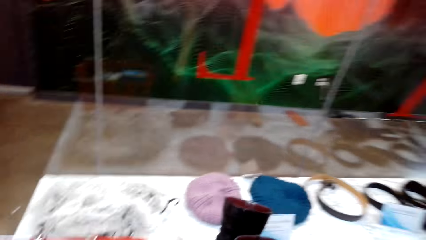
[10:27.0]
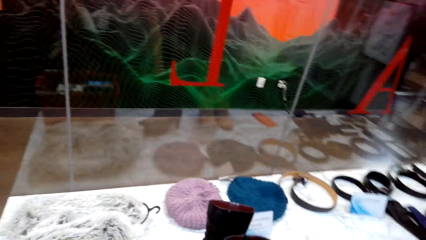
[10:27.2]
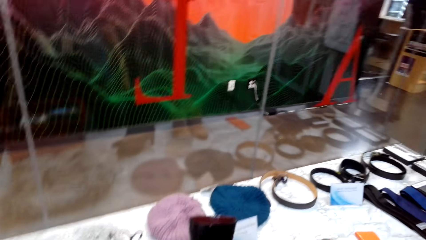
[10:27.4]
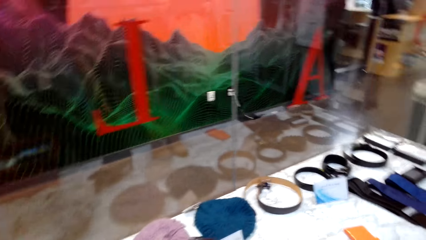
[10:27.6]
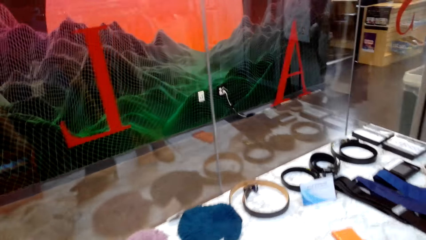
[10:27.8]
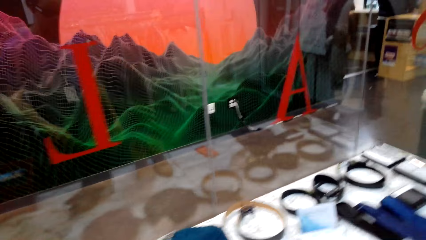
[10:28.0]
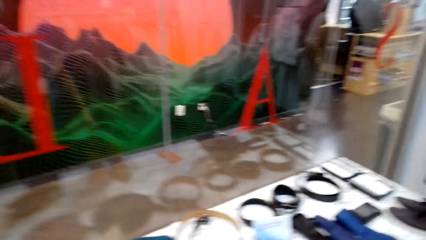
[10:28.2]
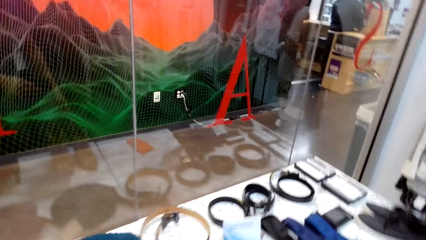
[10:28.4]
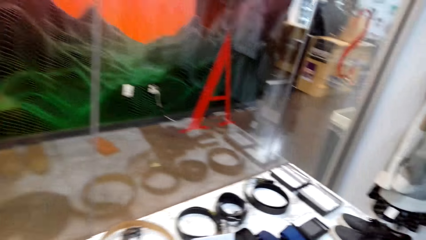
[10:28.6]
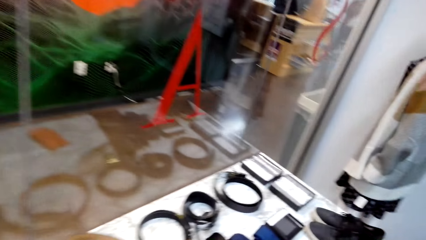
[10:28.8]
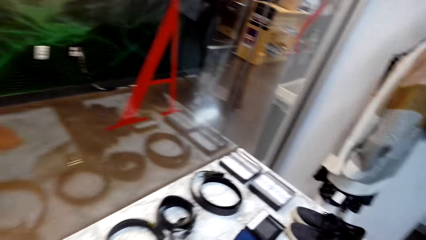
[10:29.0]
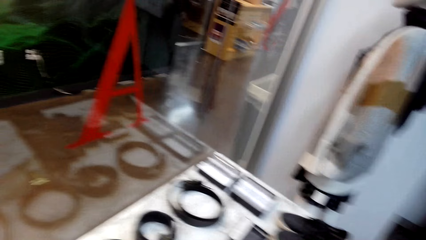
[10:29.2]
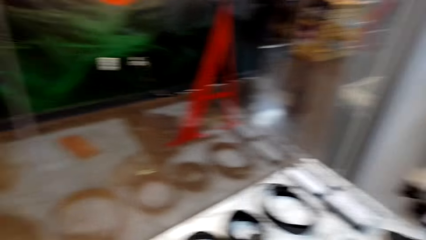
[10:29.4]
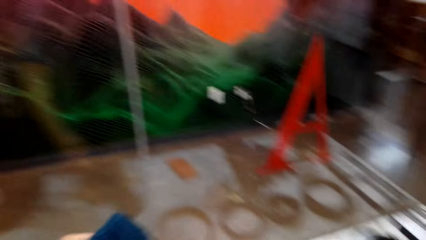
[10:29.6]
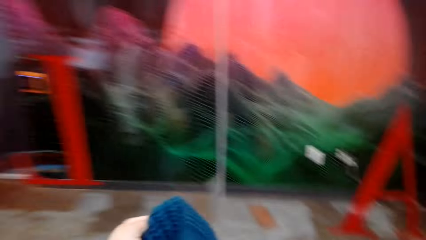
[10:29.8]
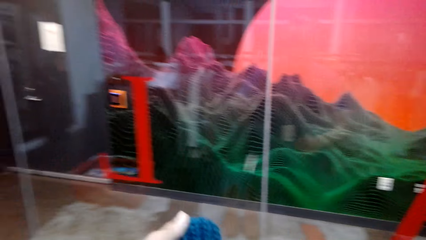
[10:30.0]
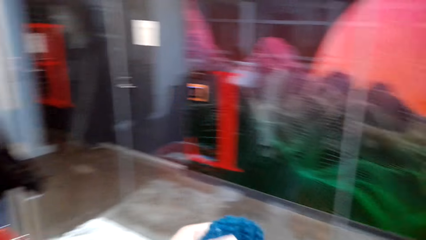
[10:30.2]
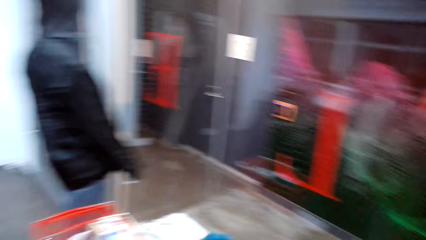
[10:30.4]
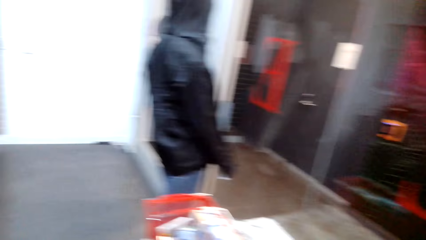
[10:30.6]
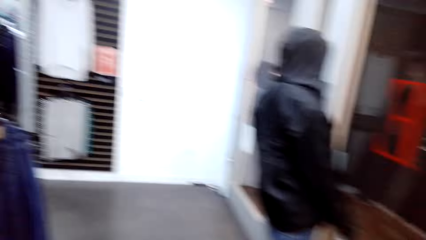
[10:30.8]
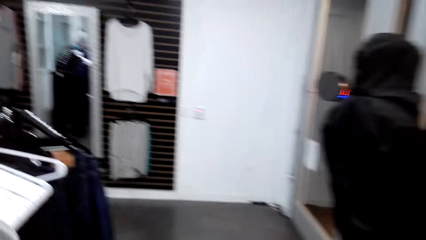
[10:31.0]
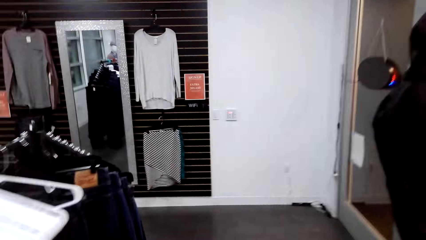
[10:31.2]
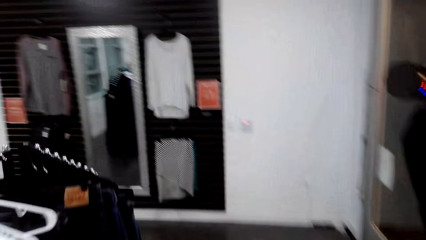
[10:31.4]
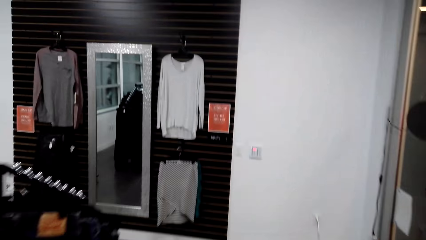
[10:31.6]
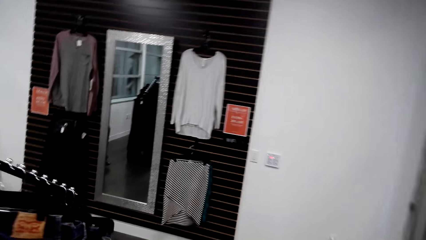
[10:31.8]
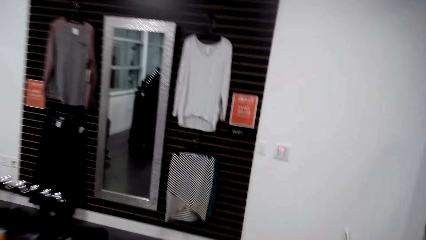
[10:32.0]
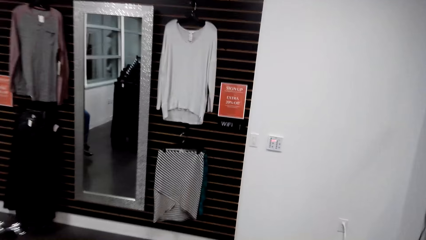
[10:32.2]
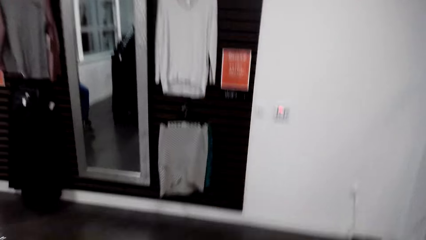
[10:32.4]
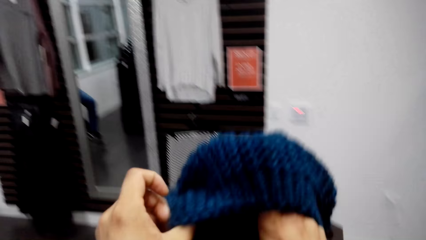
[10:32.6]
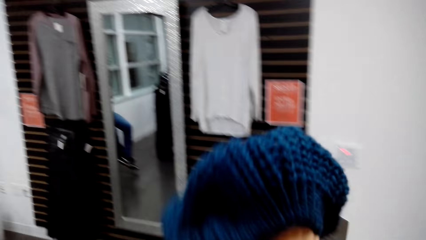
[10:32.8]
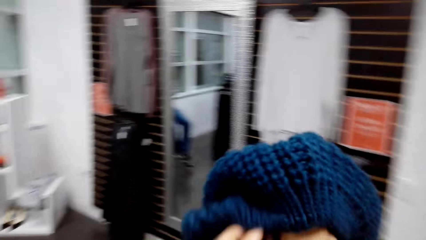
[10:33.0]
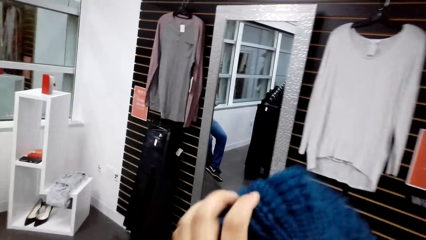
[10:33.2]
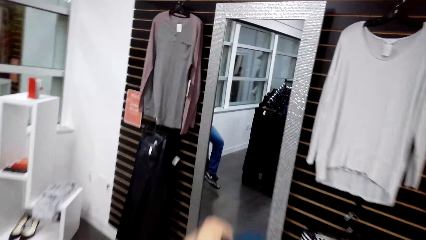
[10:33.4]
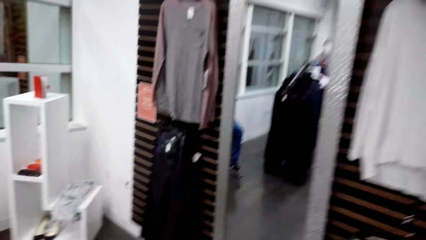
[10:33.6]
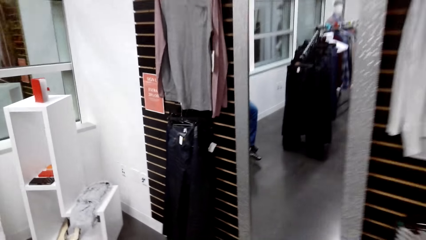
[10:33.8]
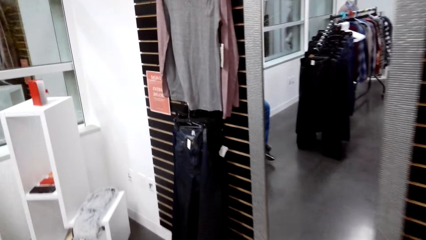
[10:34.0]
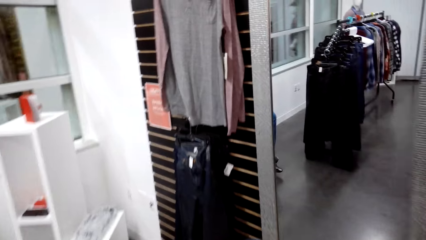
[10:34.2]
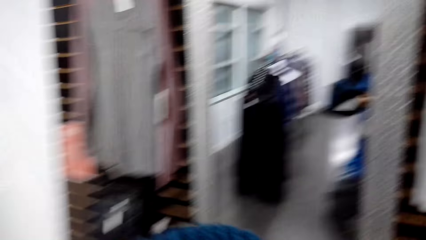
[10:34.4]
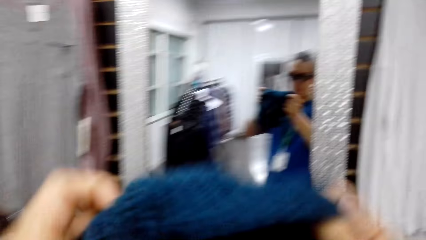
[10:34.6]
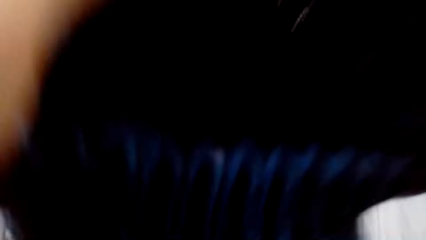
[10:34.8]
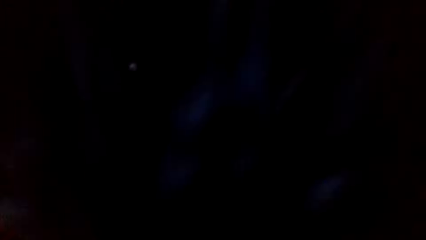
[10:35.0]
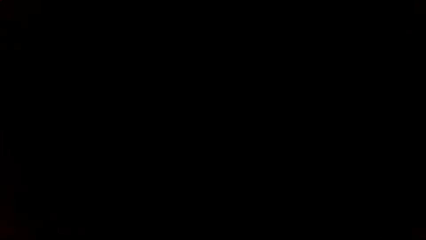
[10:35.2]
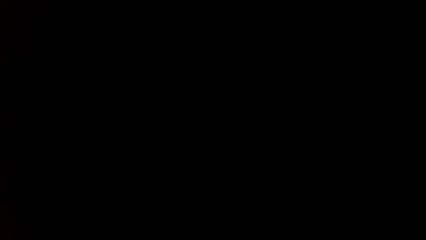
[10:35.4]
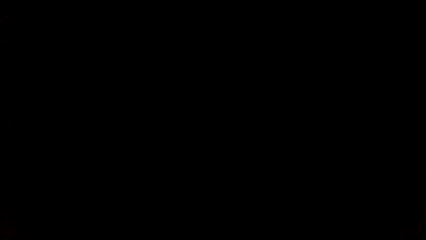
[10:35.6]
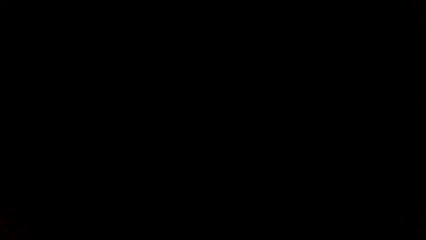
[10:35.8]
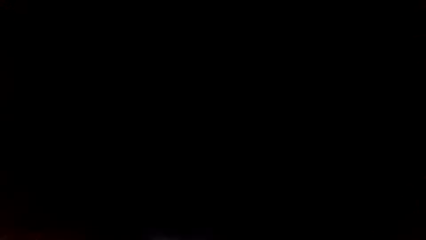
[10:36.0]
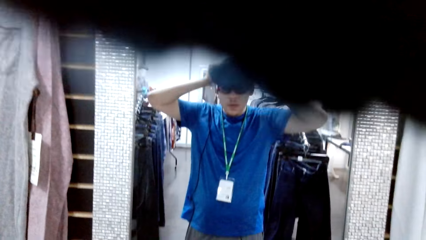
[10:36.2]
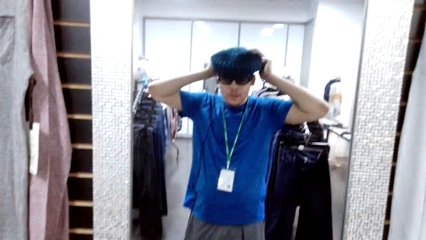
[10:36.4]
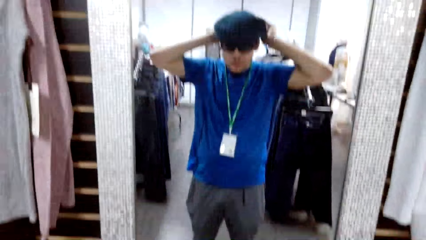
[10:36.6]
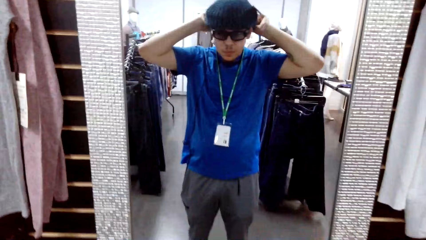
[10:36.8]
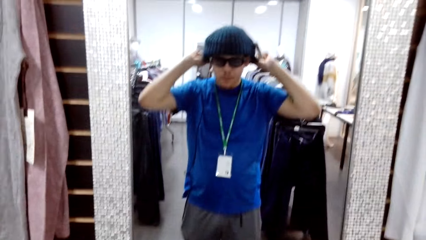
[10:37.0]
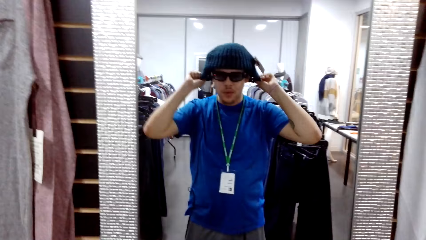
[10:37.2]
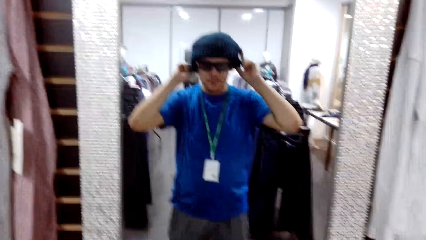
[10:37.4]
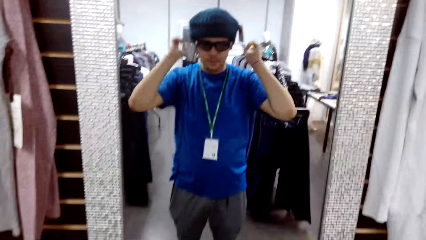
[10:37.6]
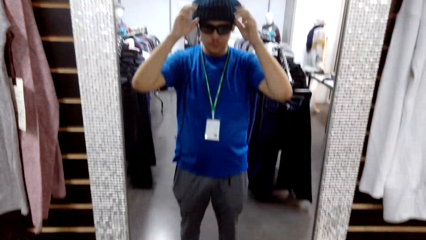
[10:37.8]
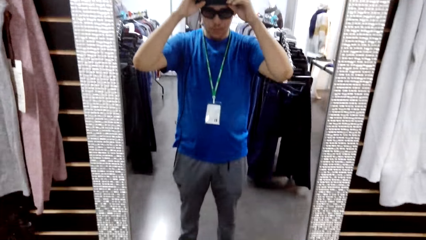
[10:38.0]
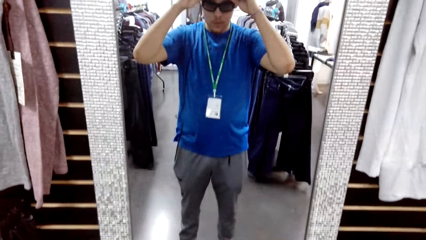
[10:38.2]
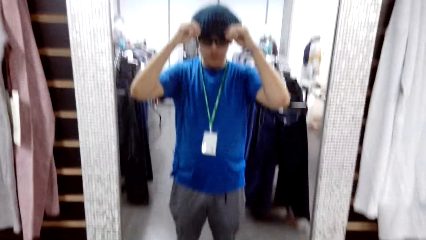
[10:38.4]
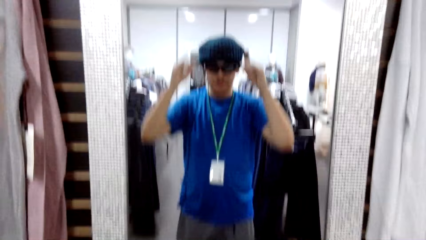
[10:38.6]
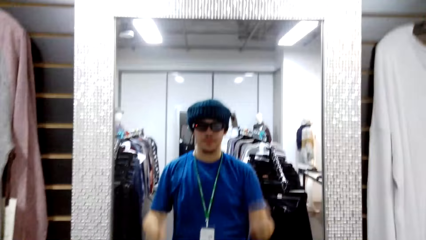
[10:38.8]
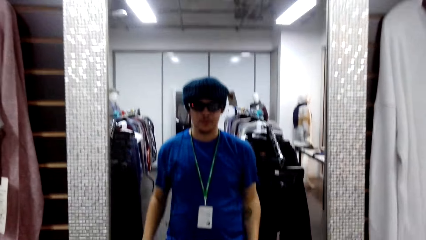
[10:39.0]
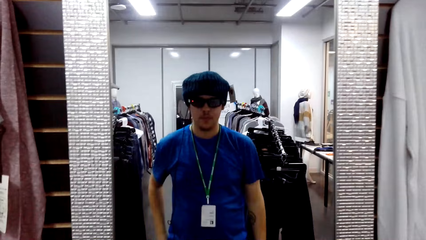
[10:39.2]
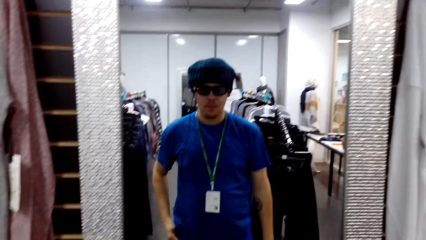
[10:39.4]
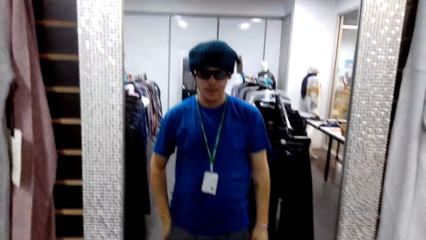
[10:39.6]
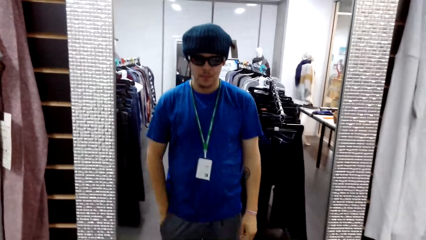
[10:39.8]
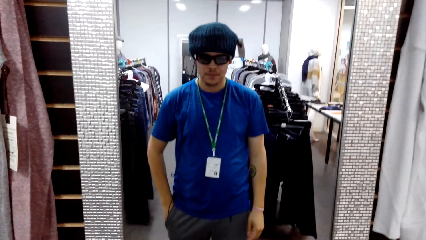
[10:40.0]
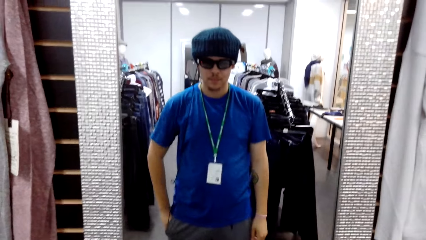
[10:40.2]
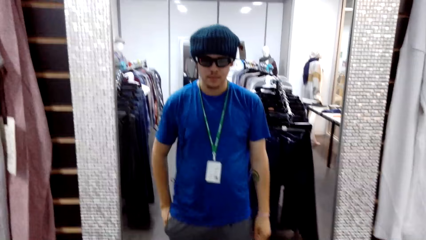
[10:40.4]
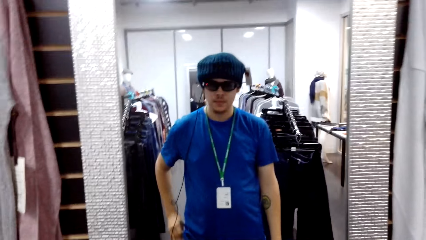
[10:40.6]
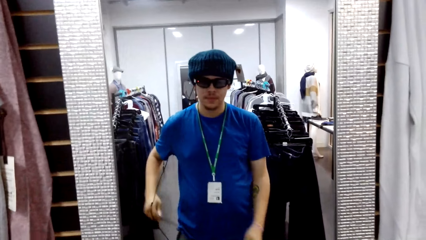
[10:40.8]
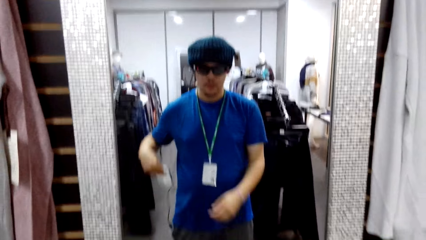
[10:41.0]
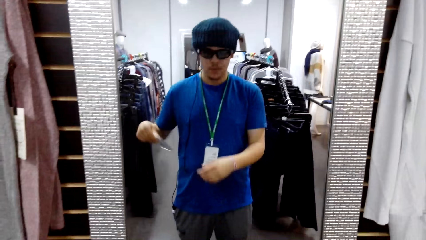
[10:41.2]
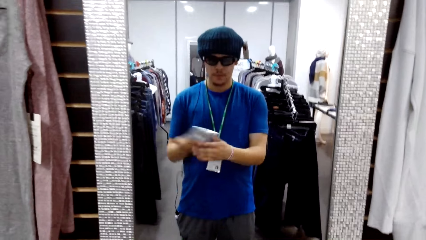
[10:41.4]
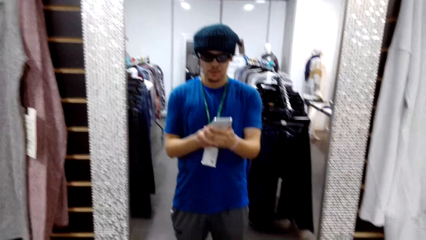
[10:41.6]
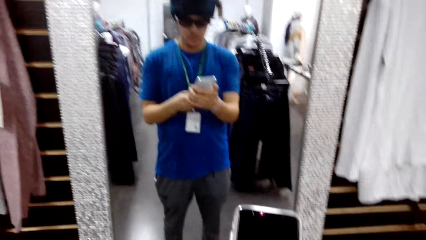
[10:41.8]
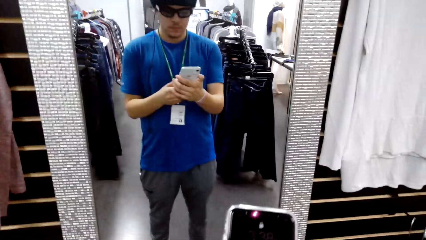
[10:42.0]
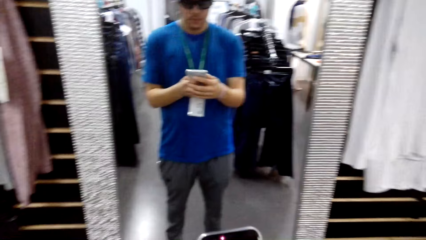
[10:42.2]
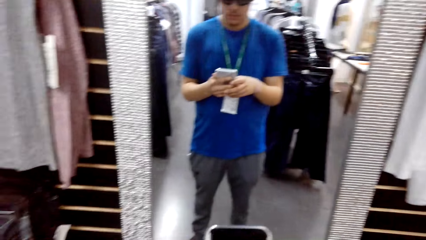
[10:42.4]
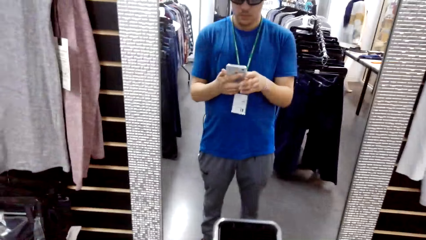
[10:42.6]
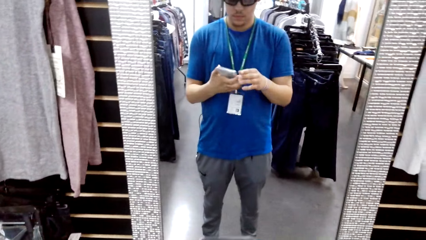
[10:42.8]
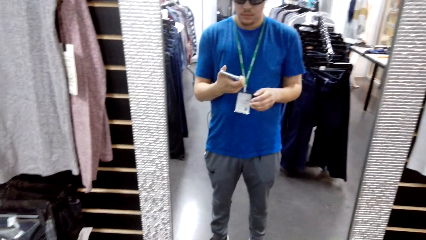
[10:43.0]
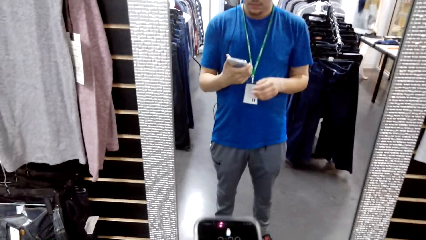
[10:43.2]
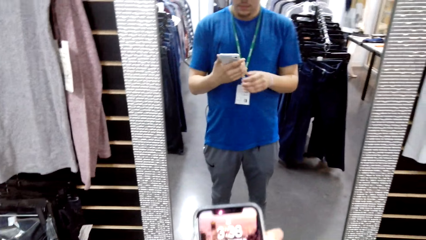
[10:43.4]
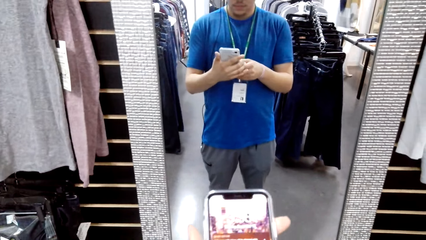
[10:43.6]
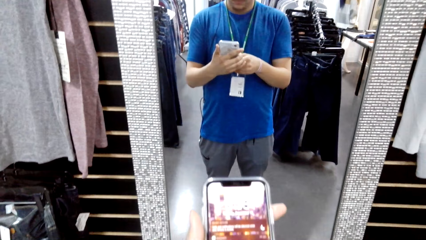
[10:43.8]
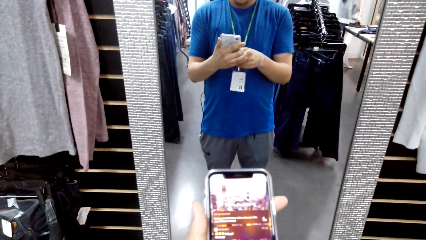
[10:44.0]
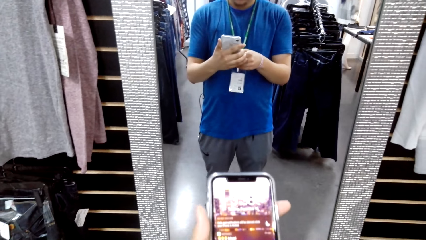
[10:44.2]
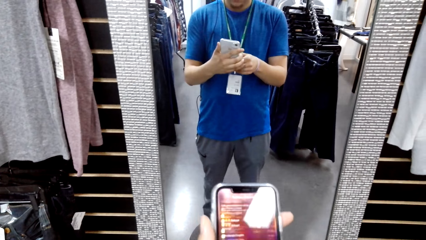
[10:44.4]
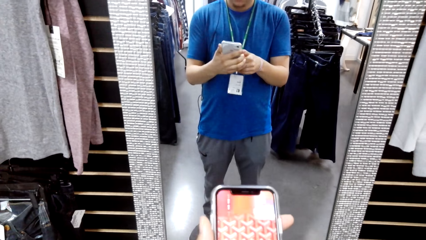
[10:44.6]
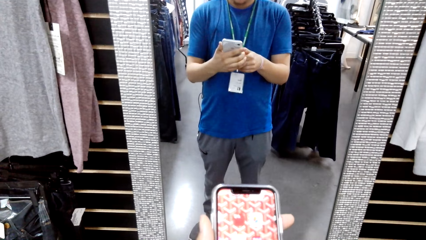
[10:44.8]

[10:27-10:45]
The camera wearer looks around. He holds a hat. He picks up a woolen hat. He walks around the cloth store. He holds the hat. He tries the woolen hat on his head. He looks at himself in the mirror. He removes the mobile phone from his pocket. He operates the mobile phone.
